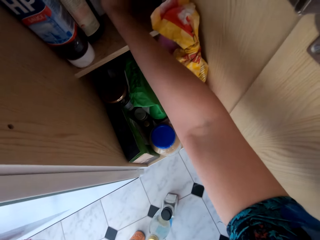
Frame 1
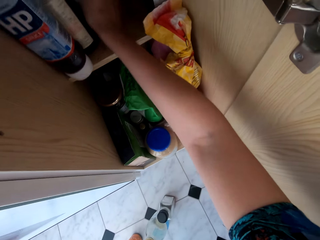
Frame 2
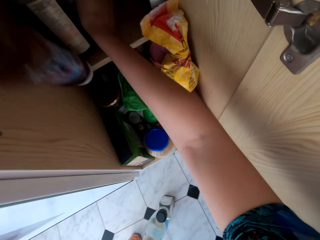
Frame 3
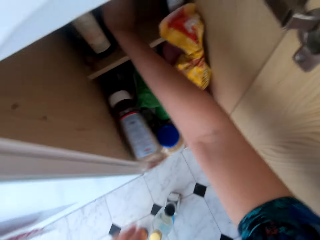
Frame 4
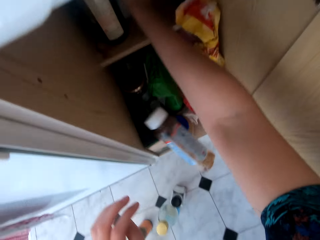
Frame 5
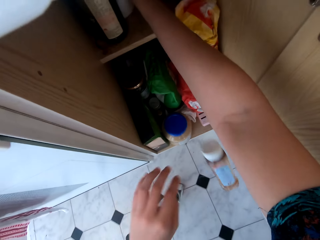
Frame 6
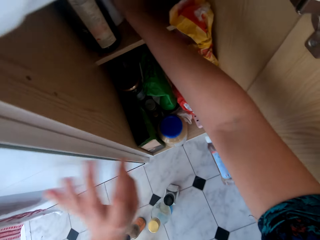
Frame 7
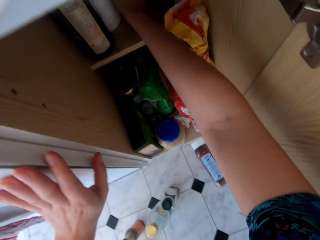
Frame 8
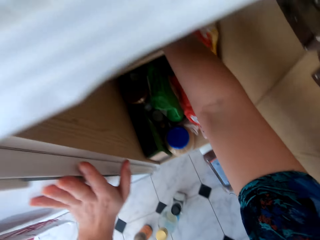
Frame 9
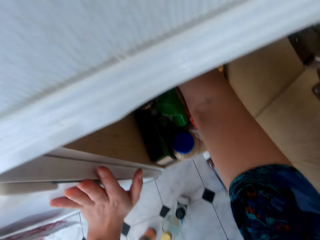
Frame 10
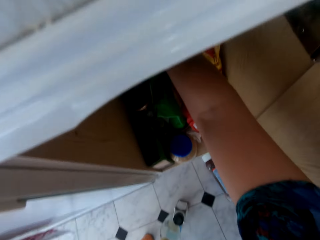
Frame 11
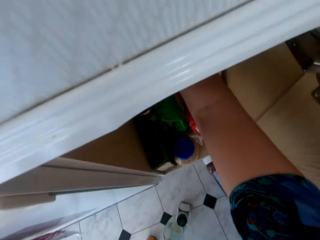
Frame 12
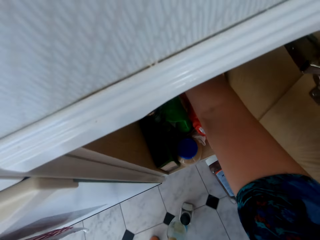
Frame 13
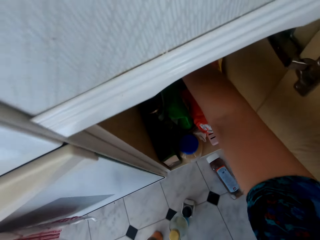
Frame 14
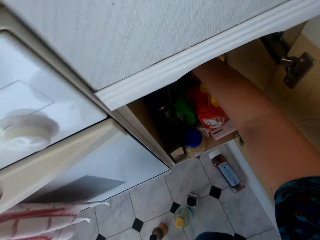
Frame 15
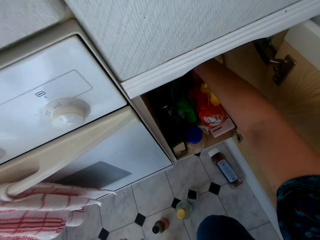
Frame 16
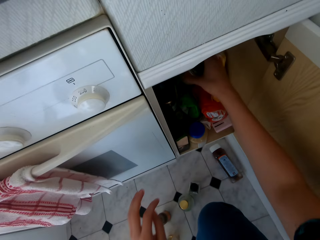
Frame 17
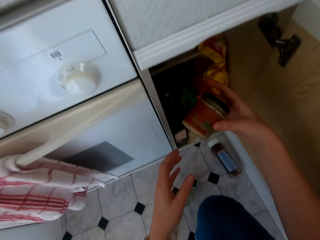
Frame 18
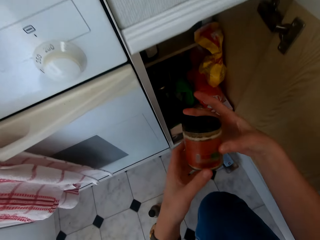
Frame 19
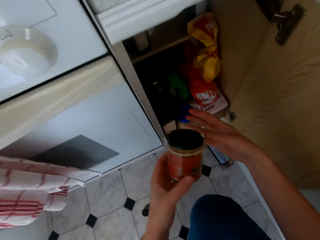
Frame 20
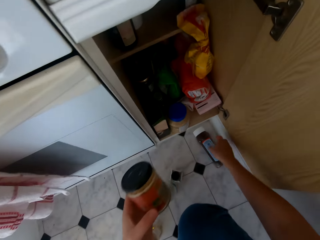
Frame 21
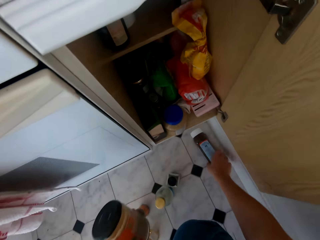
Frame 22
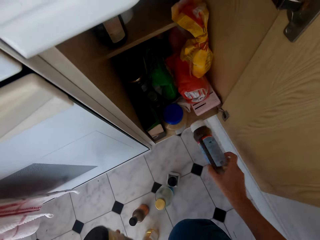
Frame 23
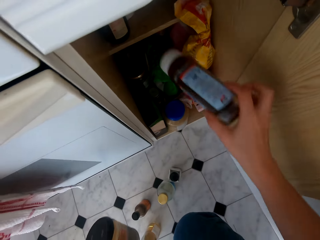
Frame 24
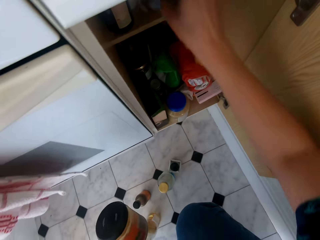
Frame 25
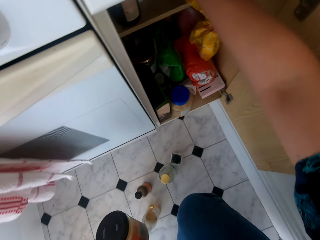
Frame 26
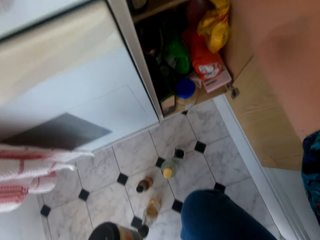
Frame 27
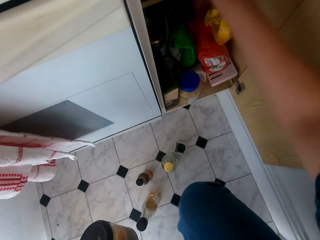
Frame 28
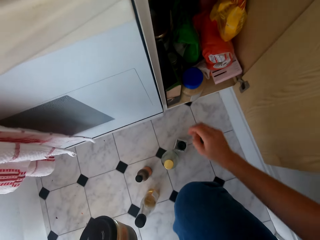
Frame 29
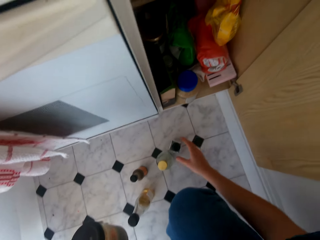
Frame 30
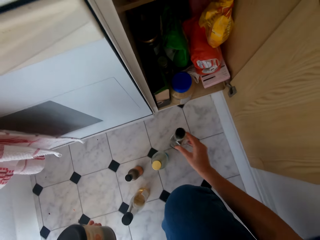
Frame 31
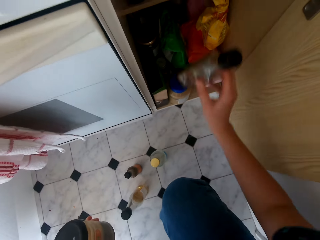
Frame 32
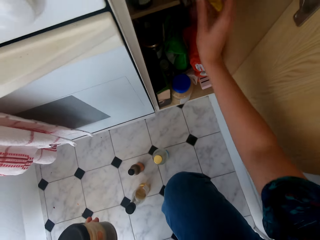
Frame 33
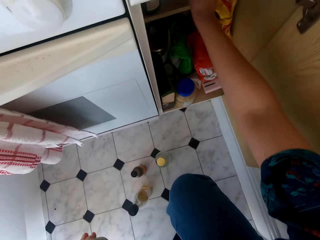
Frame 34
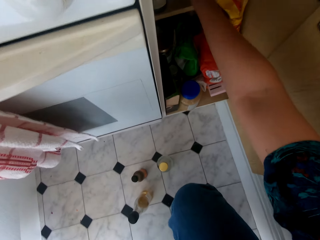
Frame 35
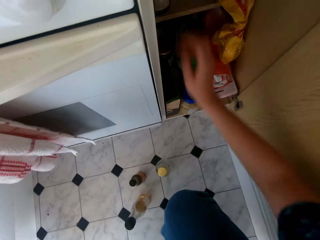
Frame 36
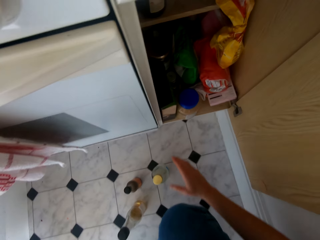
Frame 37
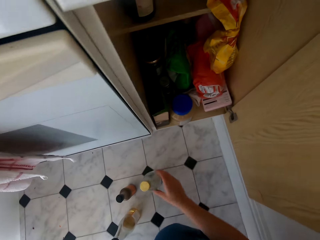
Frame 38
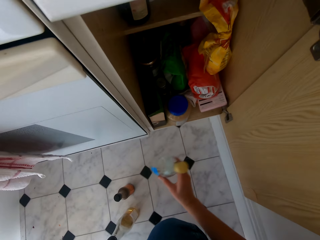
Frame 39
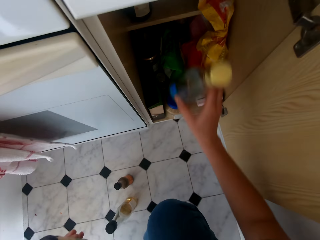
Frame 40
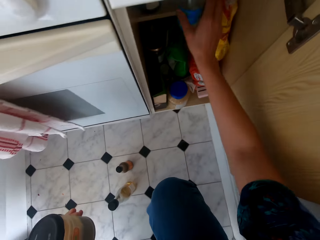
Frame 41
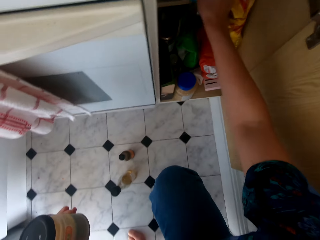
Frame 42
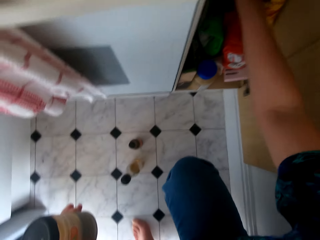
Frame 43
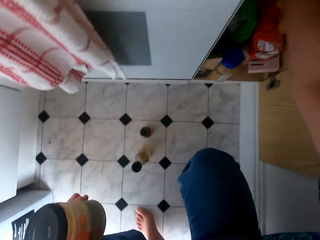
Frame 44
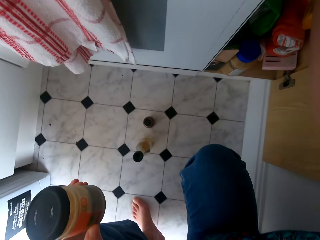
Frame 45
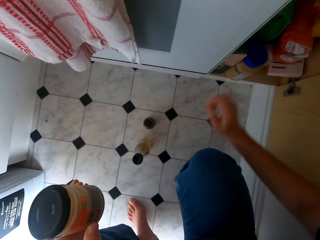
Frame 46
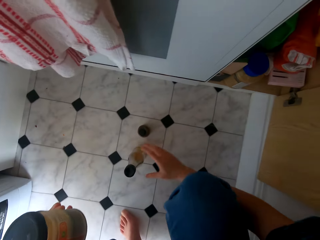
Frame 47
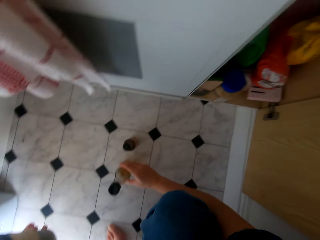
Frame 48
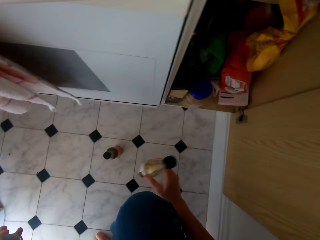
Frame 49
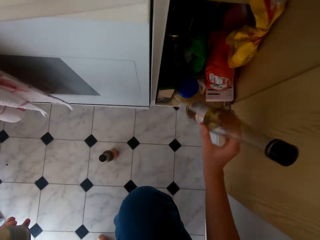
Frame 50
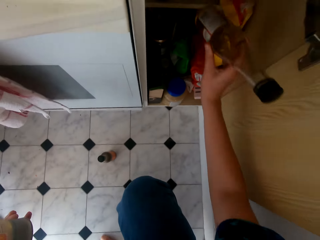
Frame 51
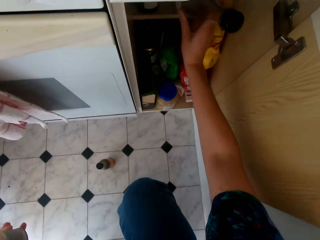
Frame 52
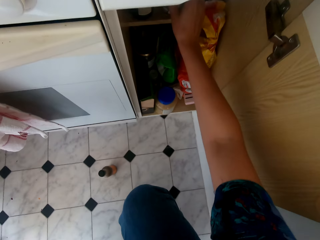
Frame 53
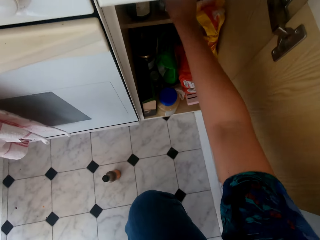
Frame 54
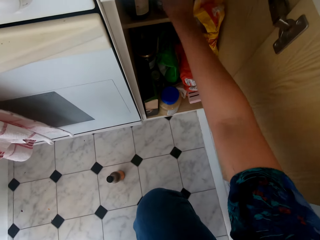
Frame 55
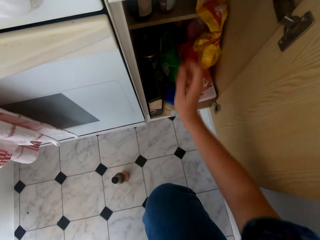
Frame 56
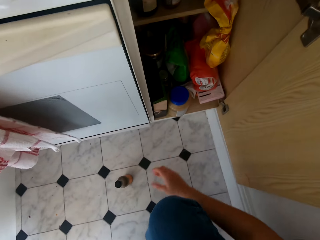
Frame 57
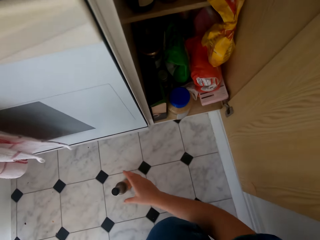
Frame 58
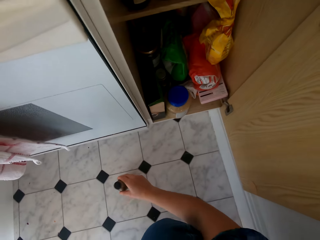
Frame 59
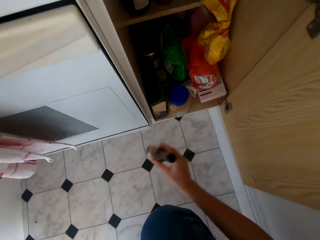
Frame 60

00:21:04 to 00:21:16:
The camera wearer picks the bottle from the cabinet. They pick the bottle from the cabinet again. They place the bottle in the cabinet. They place the bottle in the cabinet again.

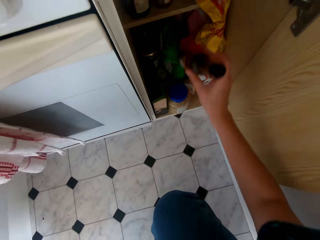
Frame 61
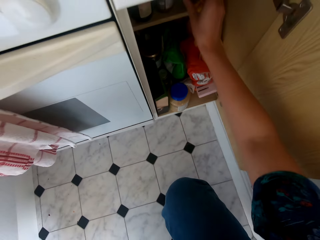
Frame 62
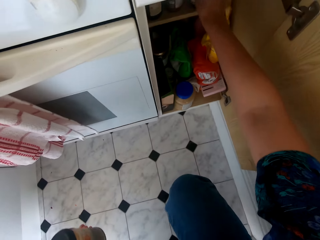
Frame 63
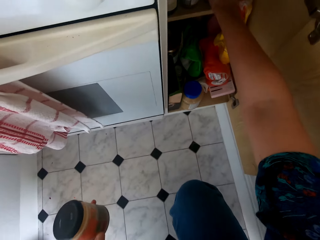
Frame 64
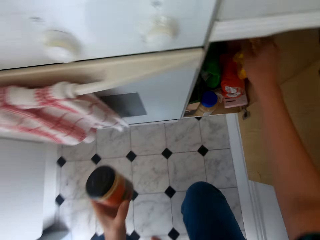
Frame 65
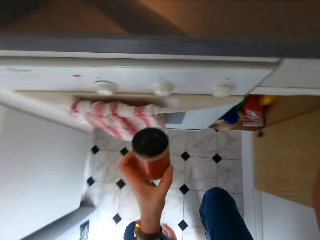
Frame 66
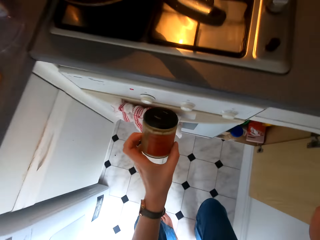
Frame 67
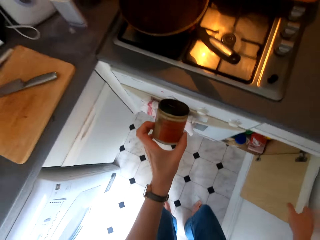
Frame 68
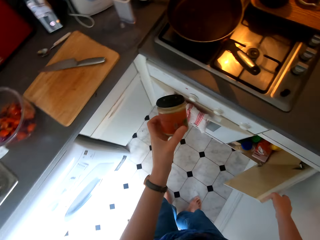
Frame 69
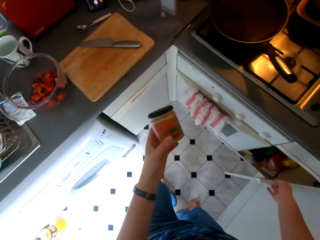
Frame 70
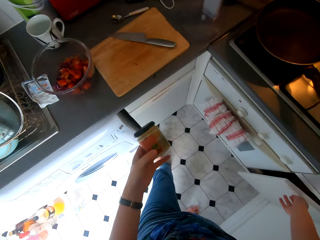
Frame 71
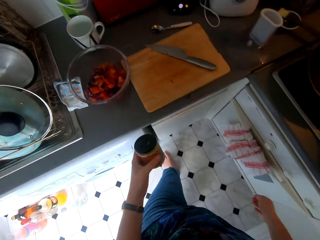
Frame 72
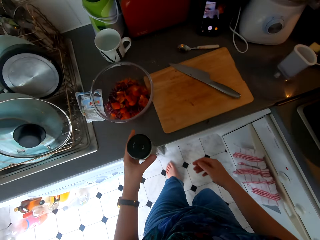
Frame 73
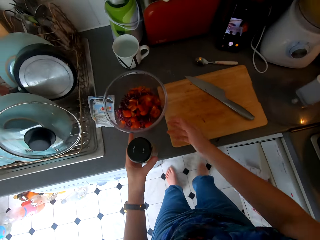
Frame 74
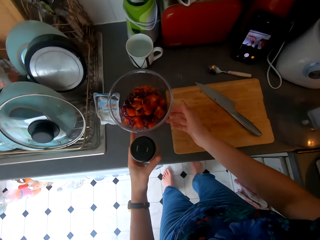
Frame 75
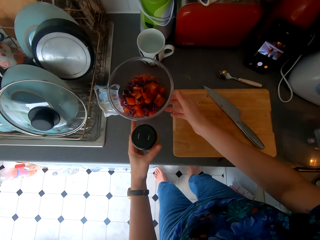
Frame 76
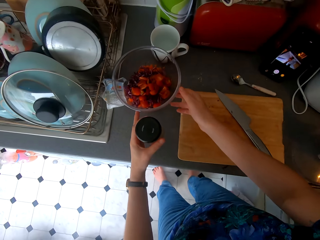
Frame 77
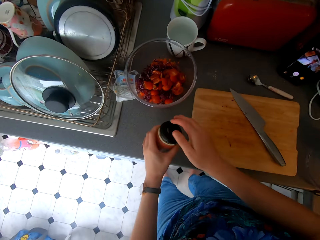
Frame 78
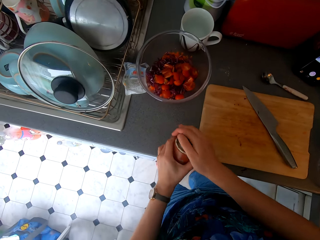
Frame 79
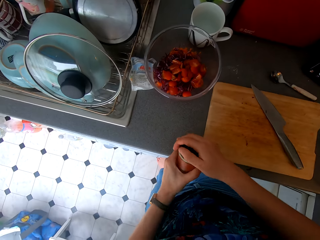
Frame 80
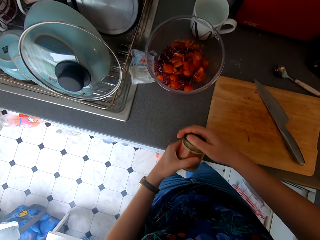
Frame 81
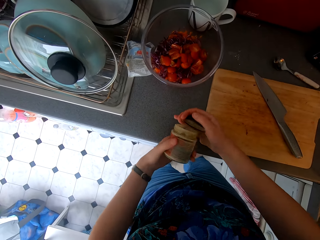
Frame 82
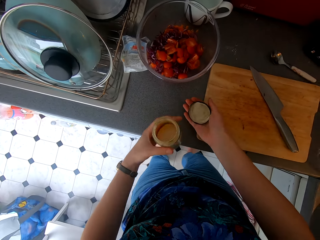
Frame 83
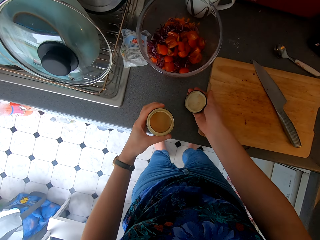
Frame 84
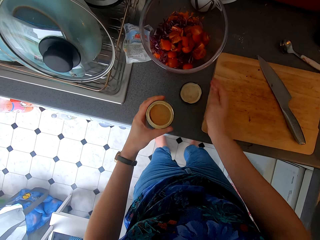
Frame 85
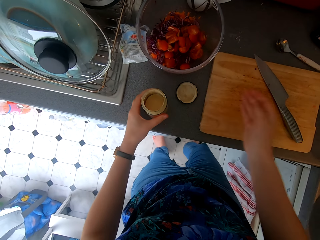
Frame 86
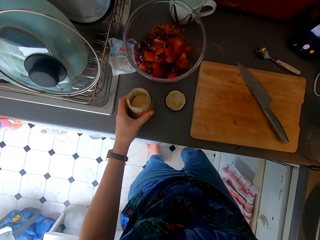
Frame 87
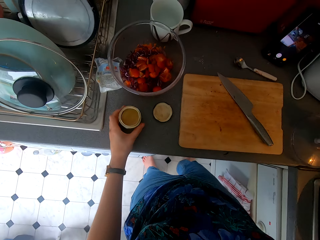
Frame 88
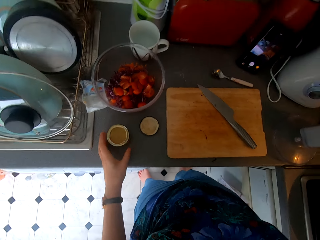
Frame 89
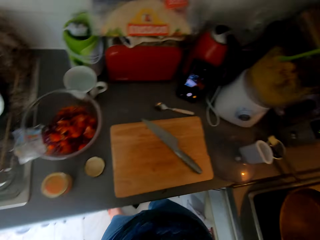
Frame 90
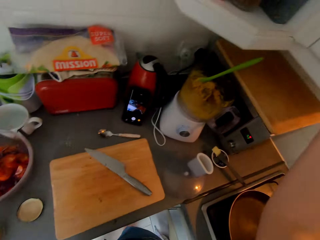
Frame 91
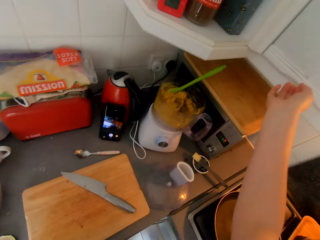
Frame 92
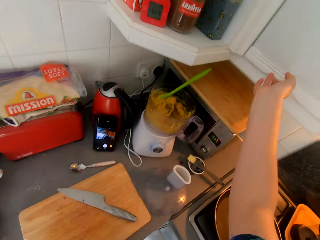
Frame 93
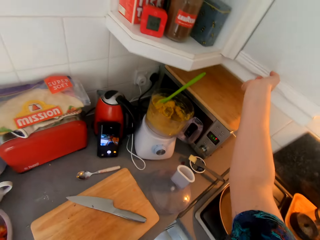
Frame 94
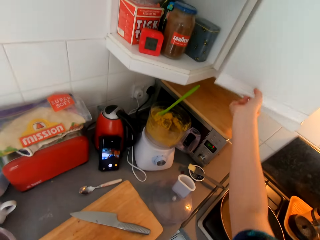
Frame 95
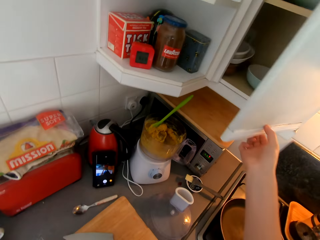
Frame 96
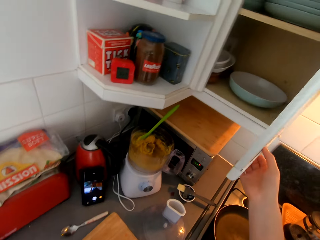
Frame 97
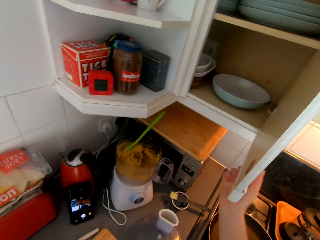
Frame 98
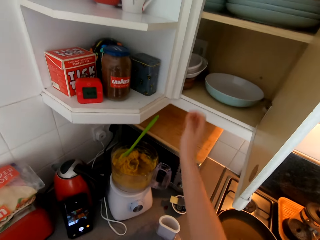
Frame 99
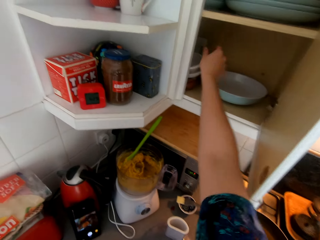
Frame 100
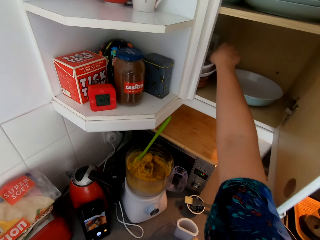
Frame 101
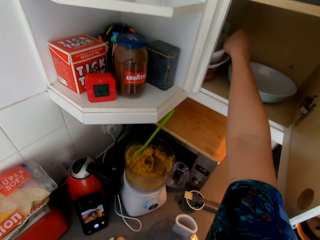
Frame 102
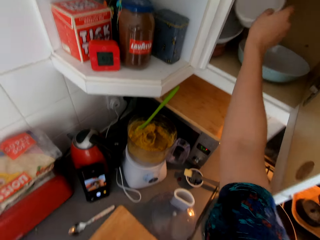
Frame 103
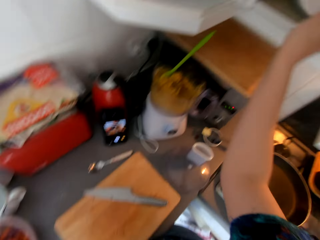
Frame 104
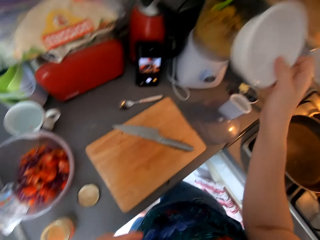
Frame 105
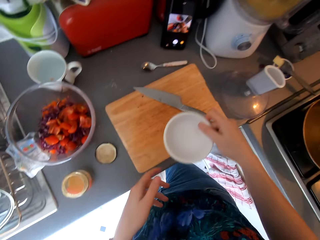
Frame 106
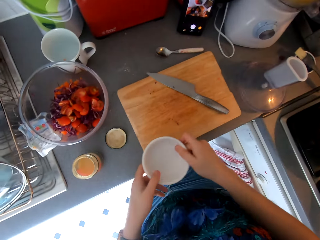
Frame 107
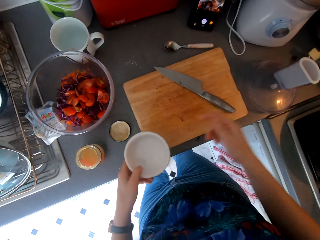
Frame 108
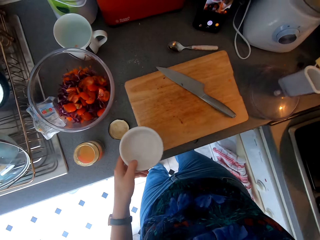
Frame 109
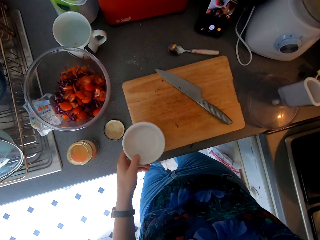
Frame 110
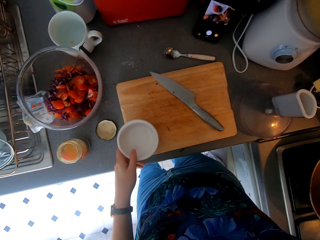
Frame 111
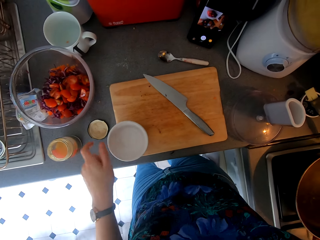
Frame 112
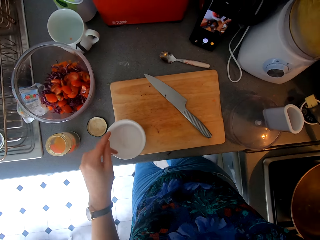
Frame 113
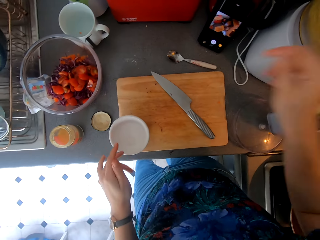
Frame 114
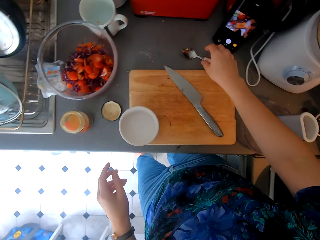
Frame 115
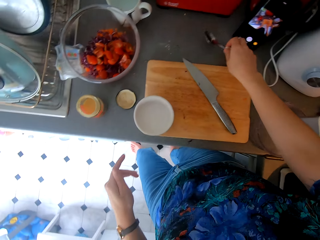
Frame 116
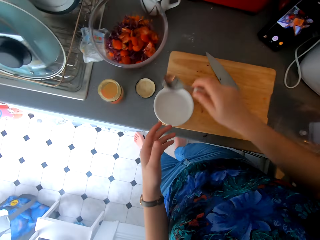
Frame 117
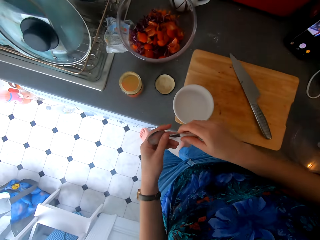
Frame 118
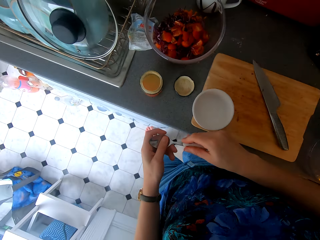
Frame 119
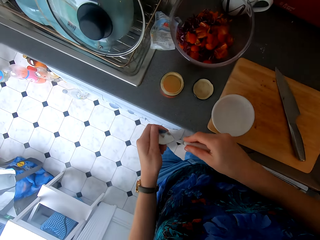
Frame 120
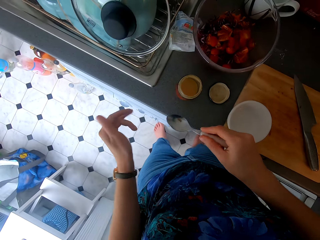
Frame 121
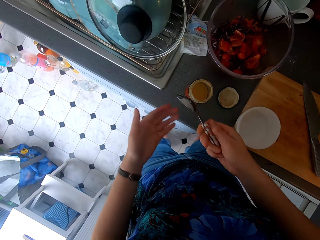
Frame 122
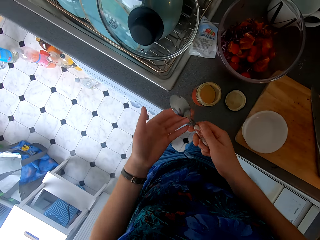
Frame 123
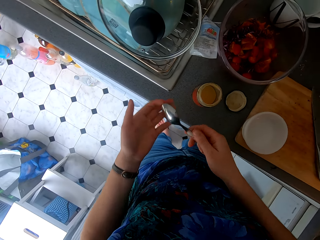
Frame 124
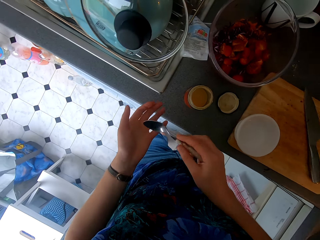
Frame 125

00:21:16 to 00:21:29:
The camera wearer closes the kitchen drawer. They walk around the kitchen. They open the bottle or tin of something. They put the tin on the table. They place the lid on the countertop. They open the kitchen drawer. They pick the plate or bowl from the drawer. They close the kitchen drawer and put the plate on the table. They pick the spoon from the countertop.
